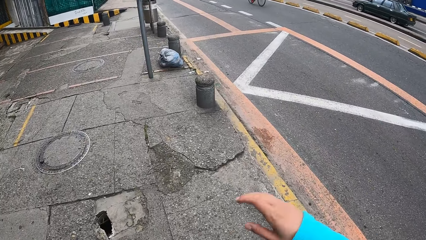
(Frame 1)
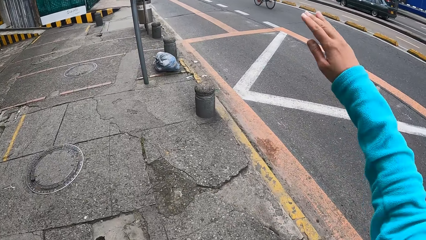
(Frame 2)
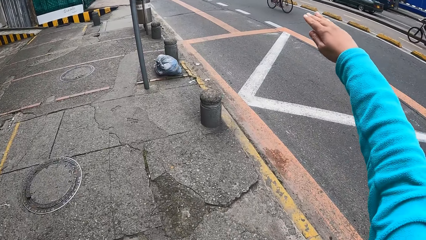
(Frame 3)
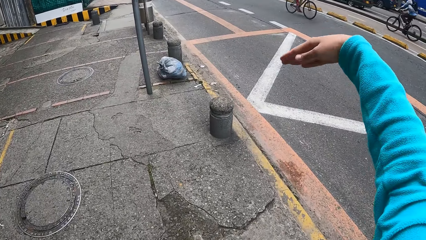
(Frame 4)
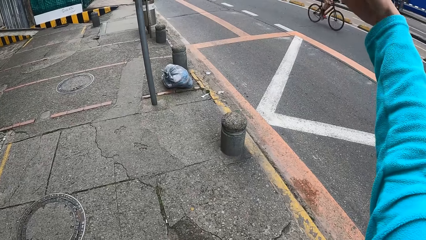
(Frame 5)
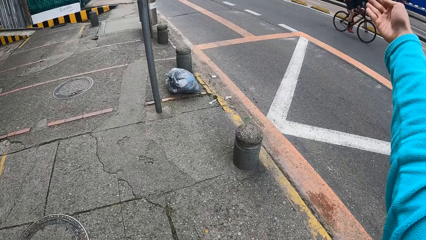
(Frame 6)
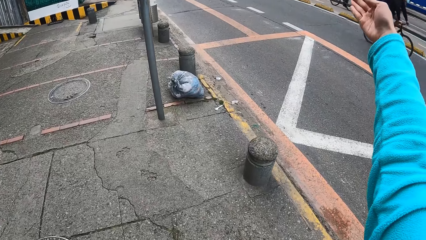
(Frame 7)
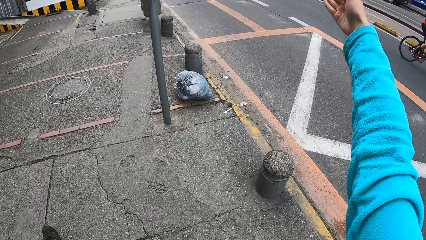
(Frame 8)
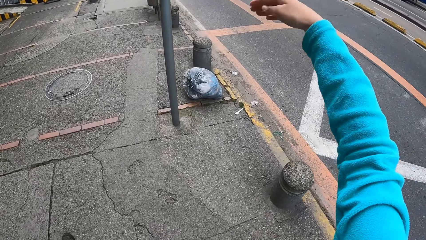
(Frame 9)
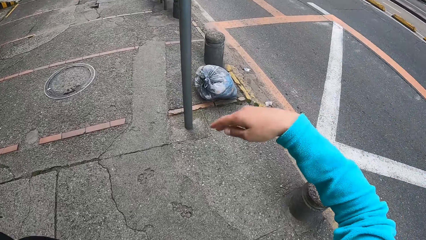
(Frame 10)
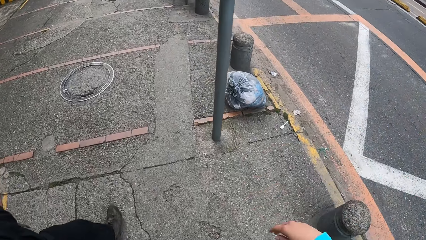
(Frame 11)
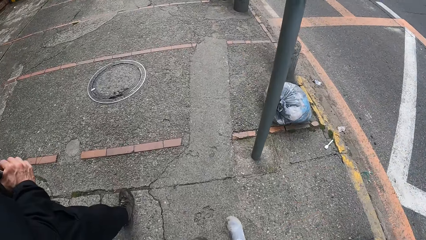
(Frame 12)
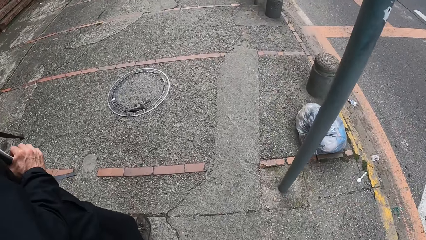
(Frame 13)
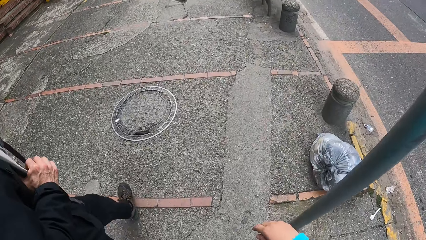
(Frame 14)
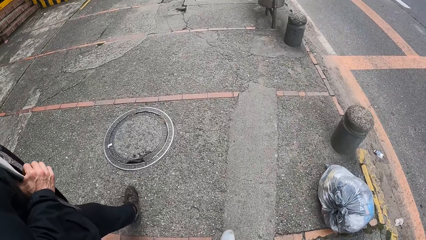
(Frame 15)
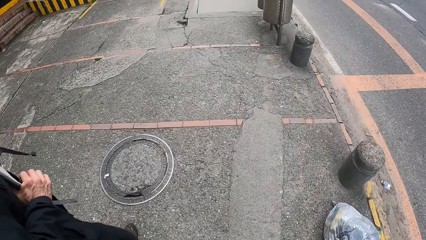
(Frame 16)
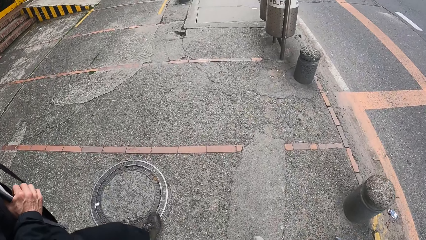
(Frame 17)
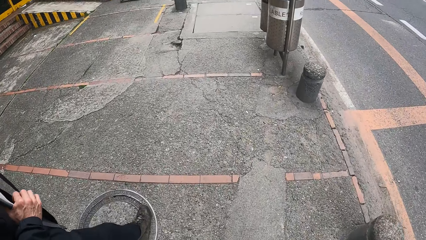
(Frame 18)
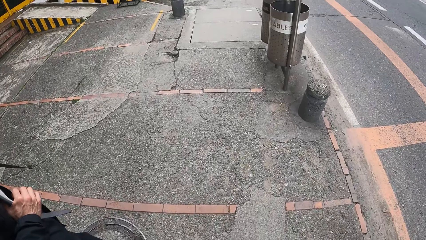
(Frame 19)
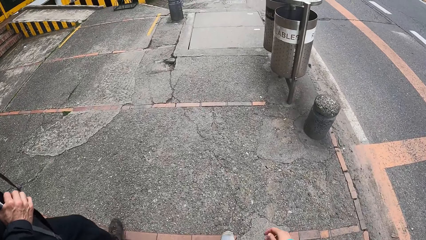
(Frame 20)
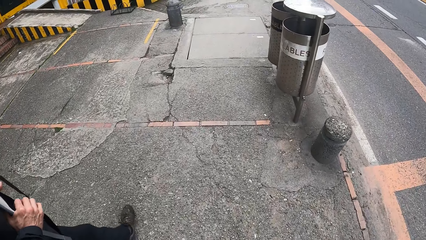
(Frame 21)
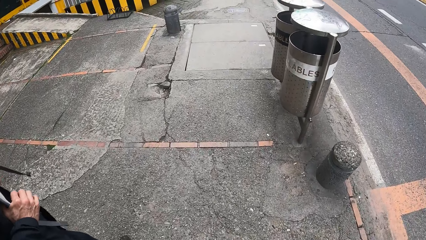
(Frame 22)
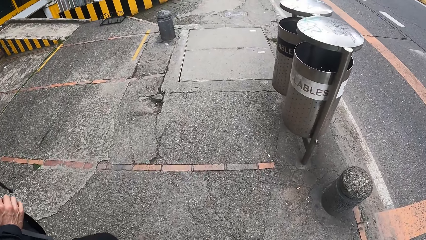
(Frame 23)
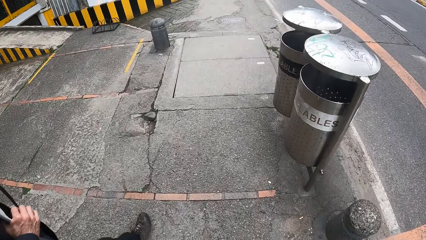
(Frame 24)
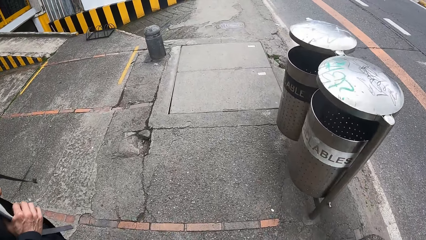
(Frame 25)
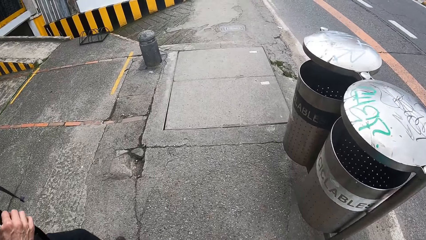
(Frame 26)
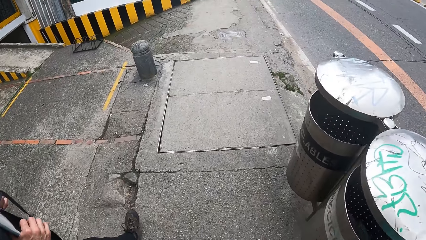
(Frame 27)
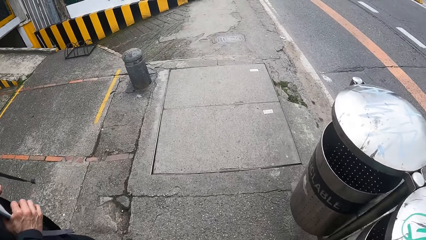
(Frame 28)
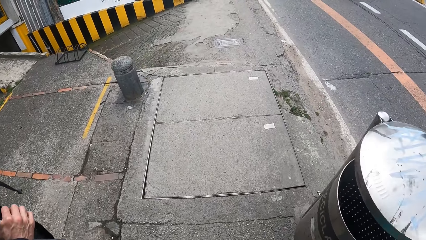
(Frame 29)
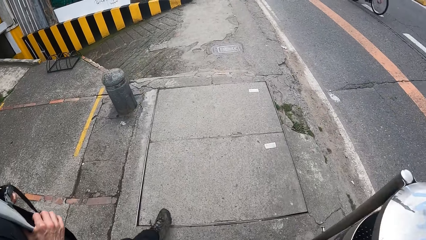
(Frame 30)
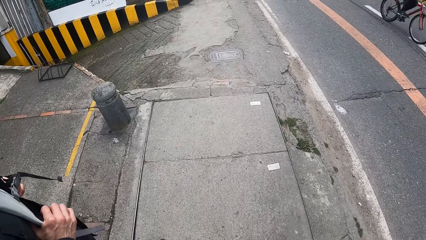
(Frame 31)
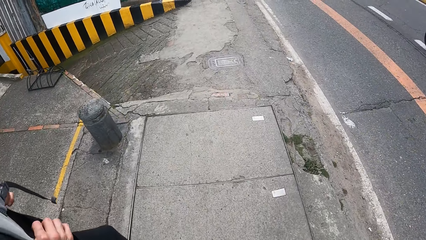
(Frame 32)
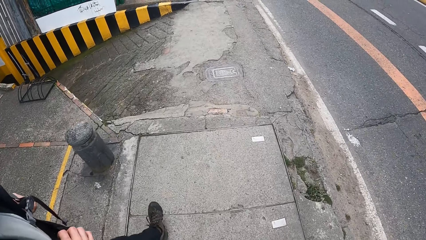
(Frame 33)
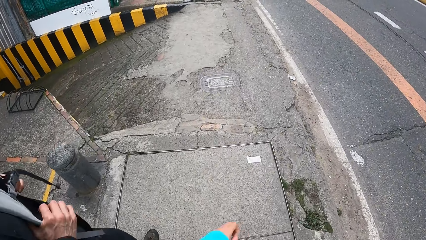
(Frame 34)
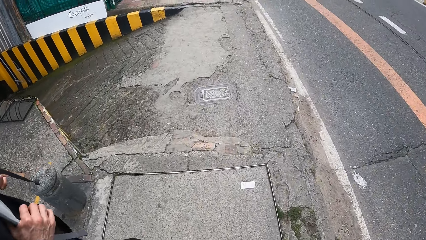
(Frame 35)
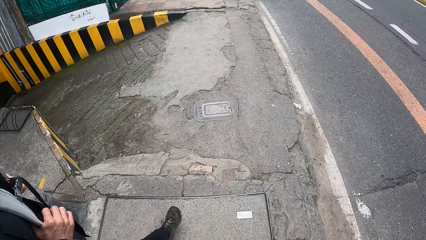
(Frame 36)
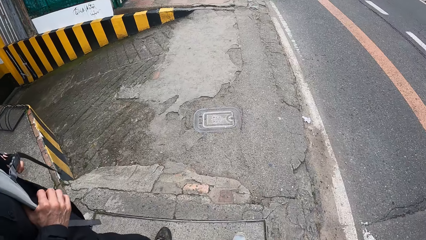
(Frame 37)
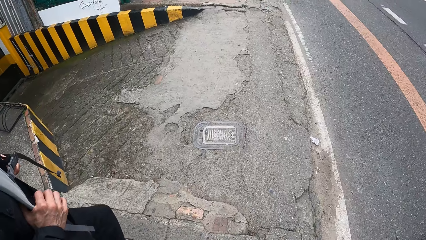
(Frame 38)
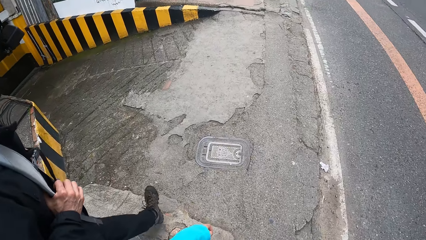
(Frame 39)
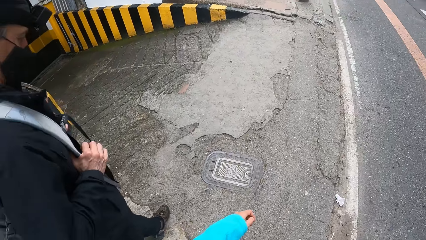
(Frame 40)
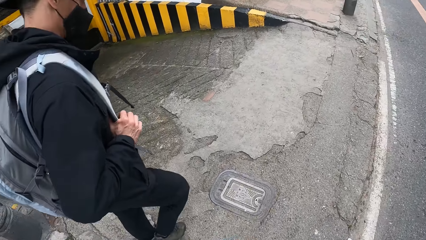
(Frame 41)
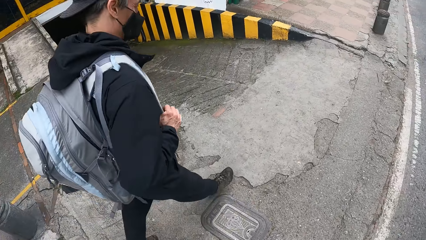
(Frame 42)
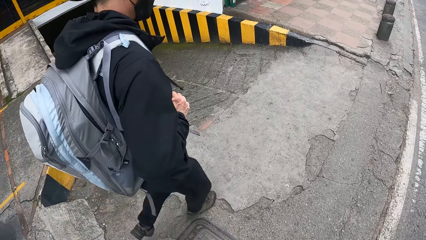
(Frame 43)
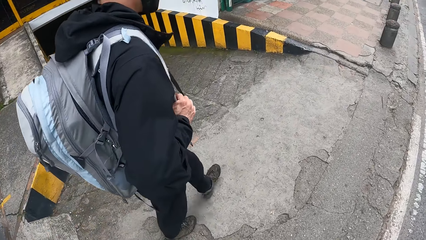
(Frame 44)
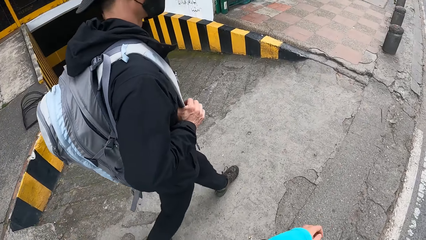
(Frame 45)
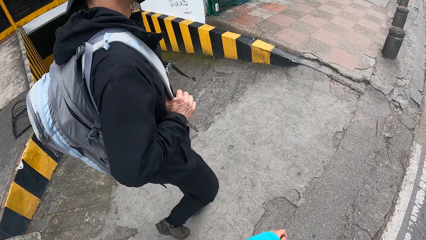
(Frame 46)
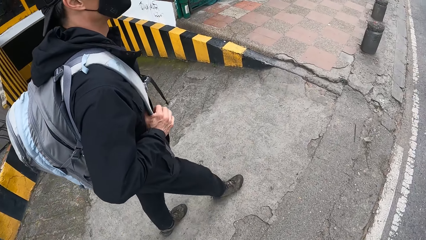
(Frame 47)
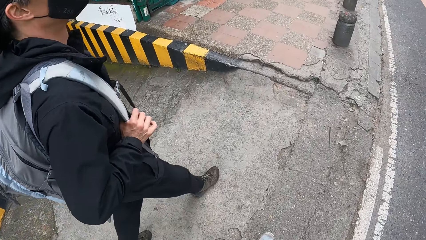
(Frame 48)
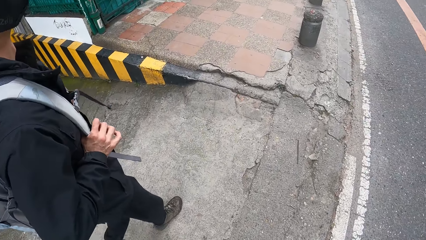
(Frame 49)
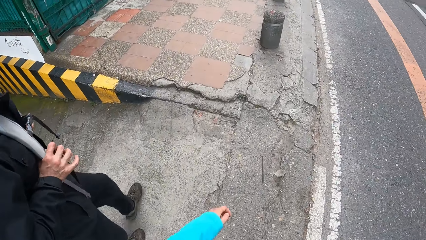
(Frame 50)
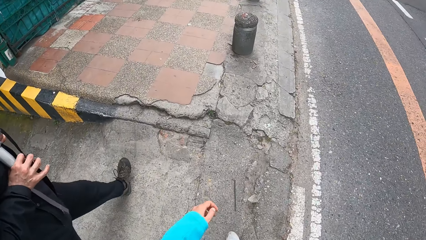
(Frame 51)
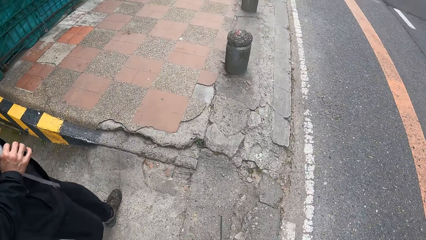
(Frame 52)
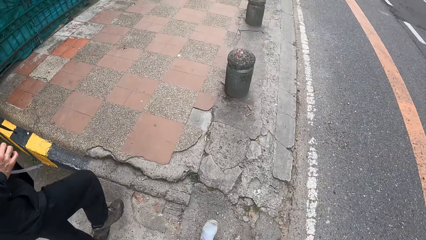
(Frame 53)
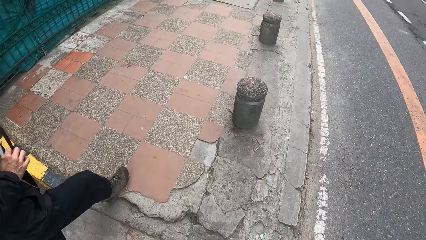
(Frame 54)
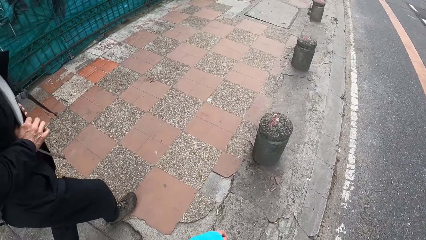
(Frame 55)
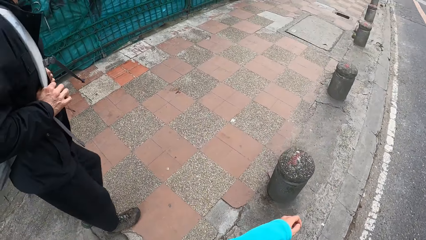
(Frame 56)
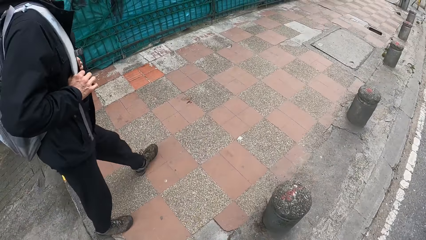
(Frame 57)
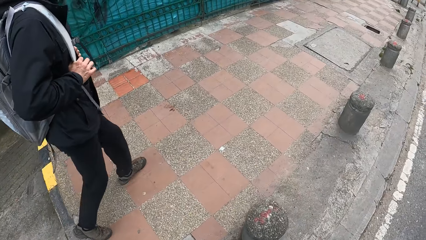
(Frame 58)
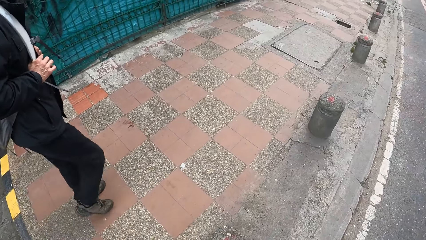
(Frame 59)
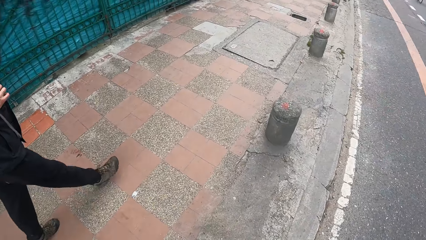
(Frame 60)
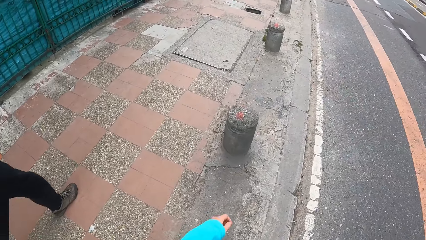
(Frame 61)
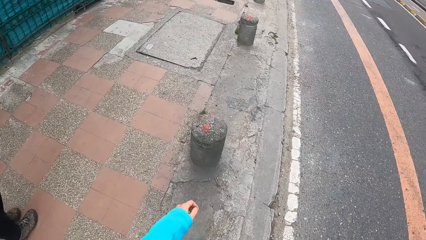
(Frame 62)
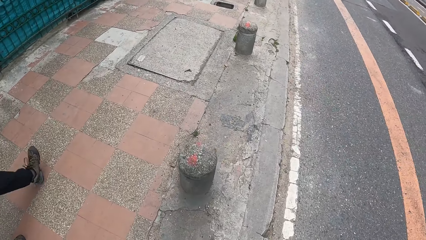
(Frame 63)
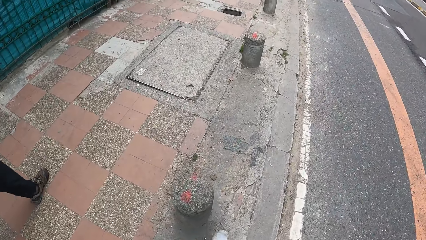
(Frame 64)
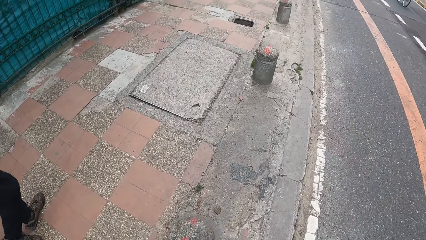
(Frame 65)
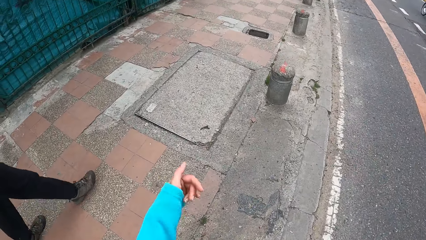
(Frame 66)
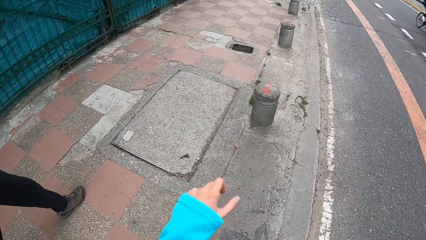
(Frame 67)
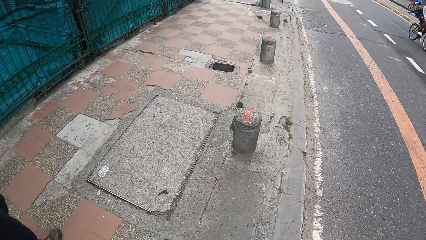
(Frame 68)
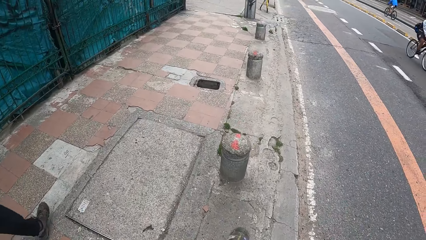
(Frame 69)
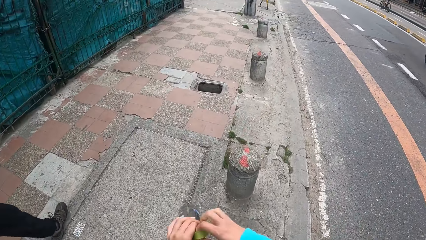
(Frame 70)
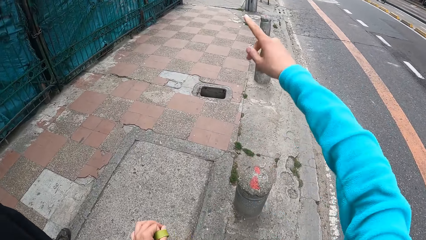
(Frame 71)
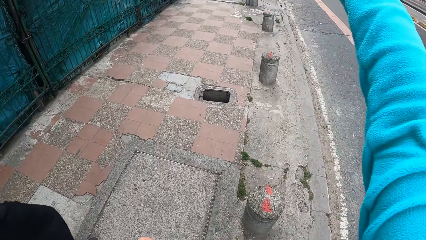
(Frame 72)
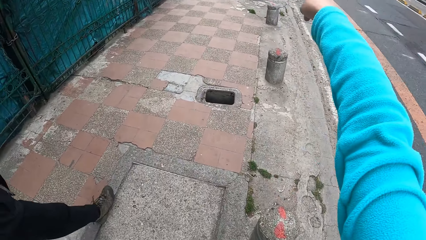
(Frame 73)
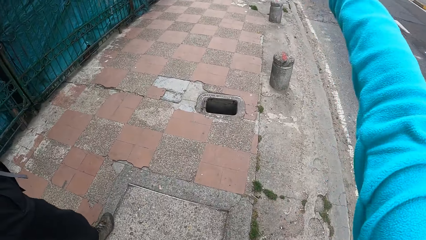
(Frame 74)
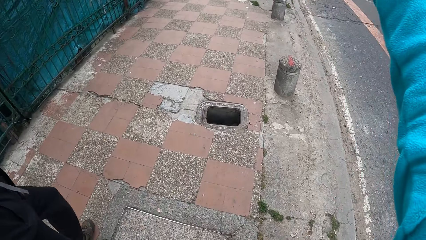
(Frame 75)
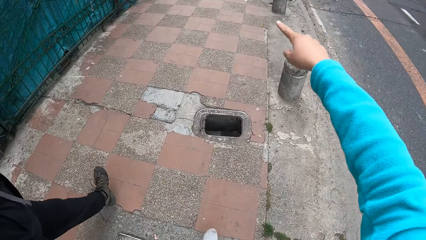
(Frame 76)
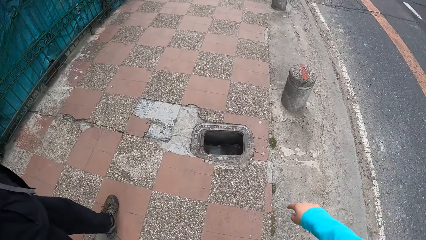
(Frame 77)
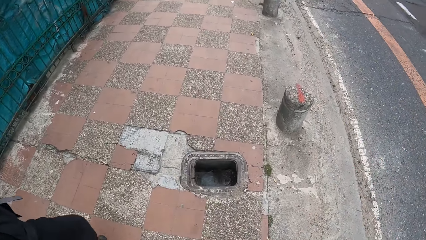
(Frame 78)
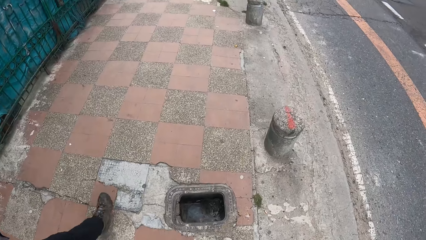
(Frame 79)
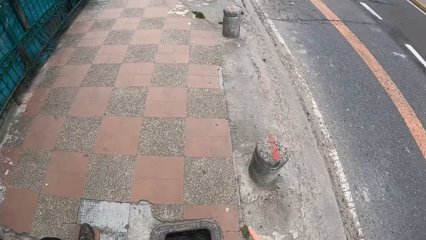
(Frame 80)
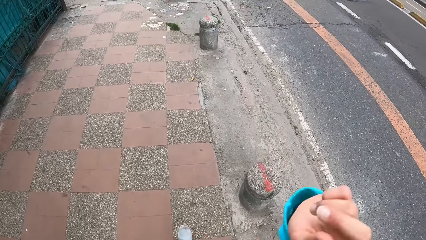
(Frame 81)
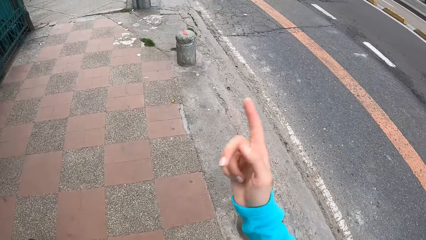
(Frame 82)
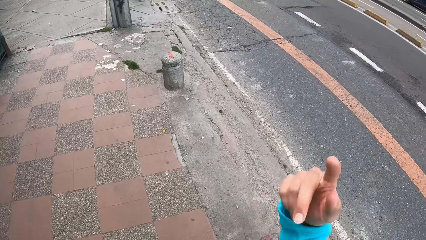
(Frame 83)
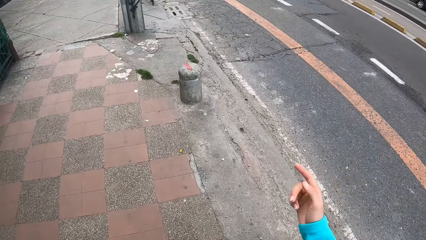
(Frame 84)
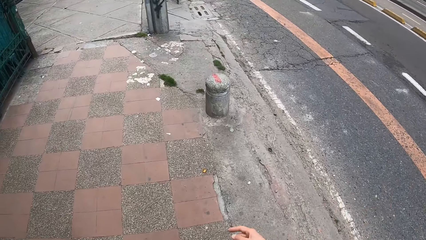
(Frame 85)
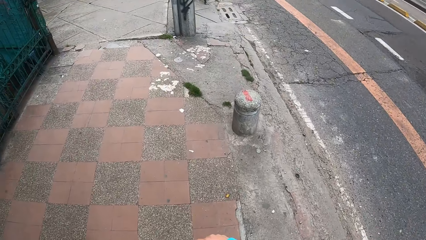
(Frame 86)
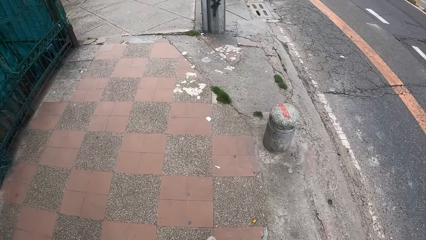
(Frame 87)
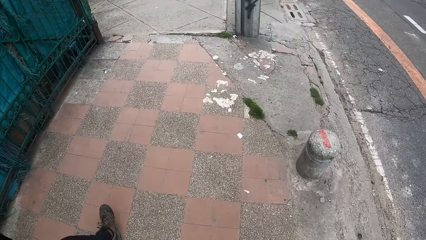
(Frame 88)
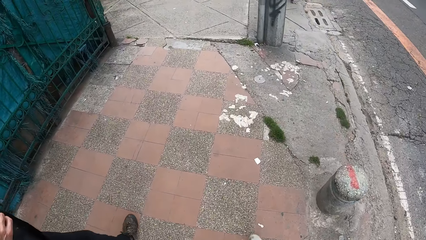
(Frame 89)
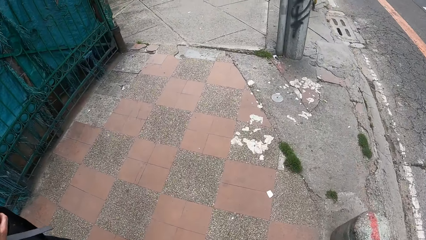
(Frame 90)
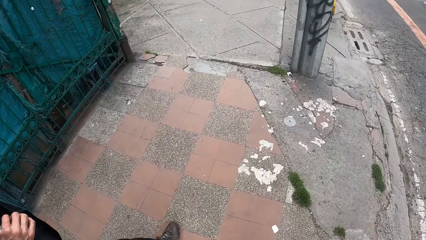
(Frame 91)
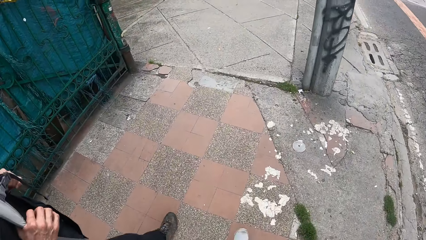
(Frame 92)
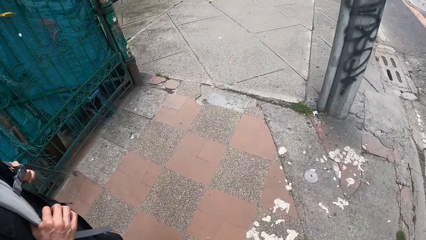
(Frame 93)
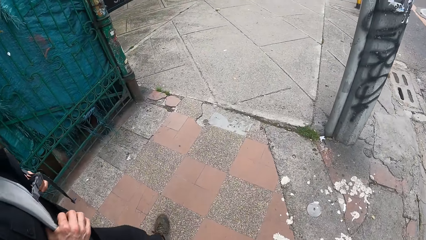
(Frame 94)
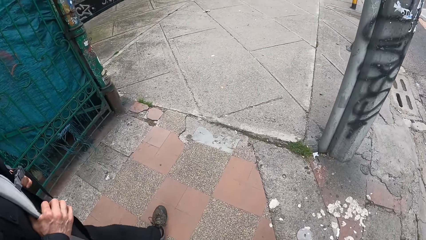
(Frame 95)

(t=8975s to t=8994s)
The camera wearer interacts with the man. They talk with a hand gesture. They walk at the road. They talk with a hand gesture.
